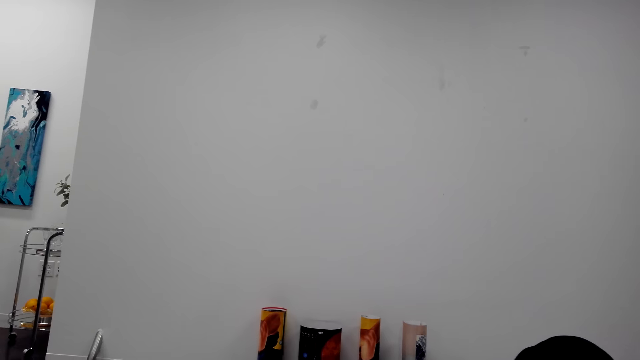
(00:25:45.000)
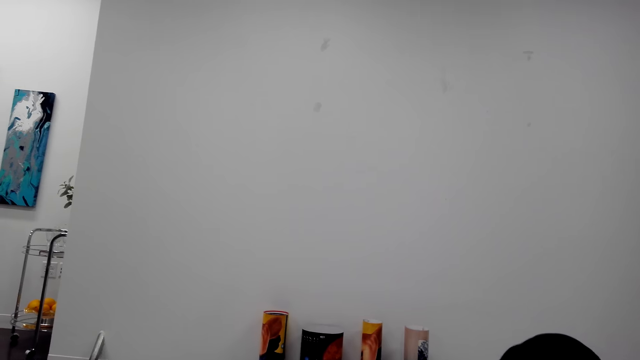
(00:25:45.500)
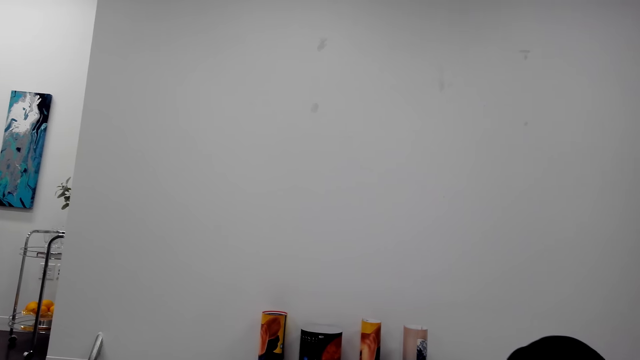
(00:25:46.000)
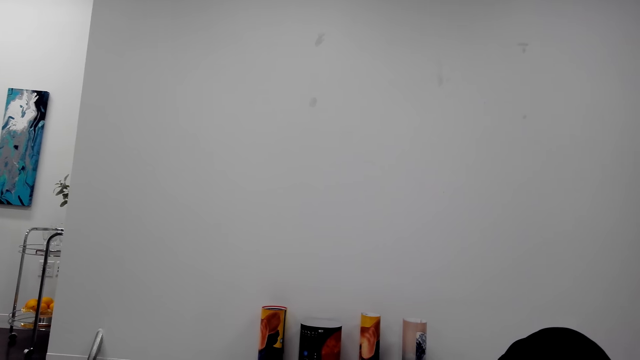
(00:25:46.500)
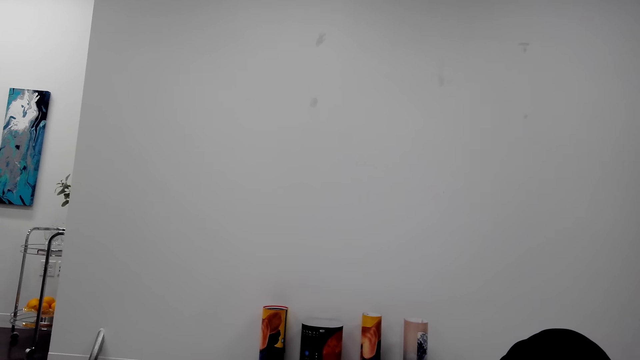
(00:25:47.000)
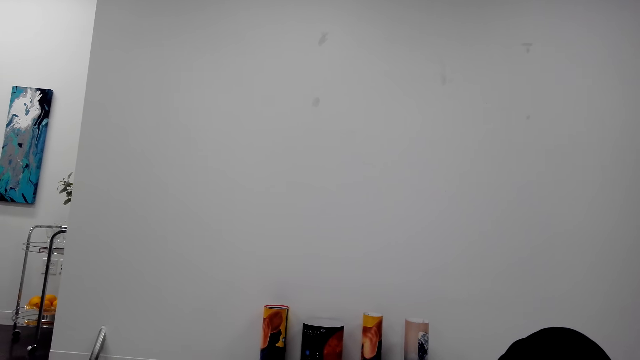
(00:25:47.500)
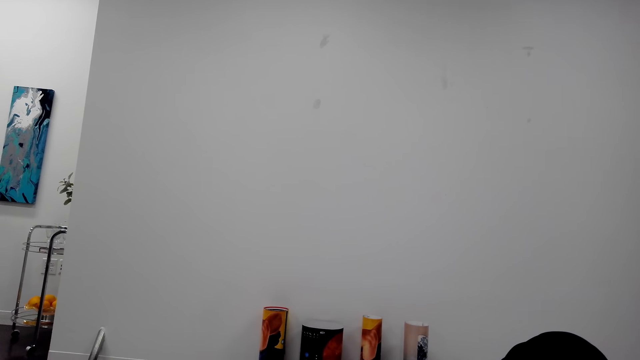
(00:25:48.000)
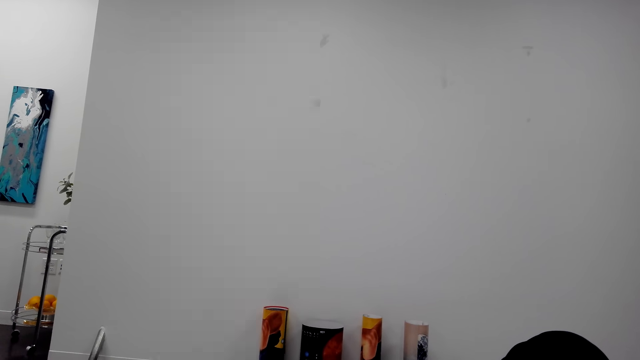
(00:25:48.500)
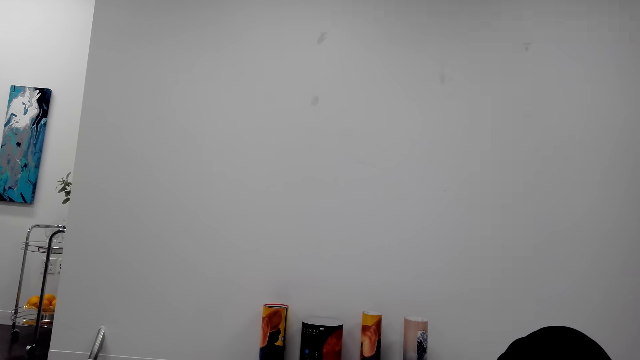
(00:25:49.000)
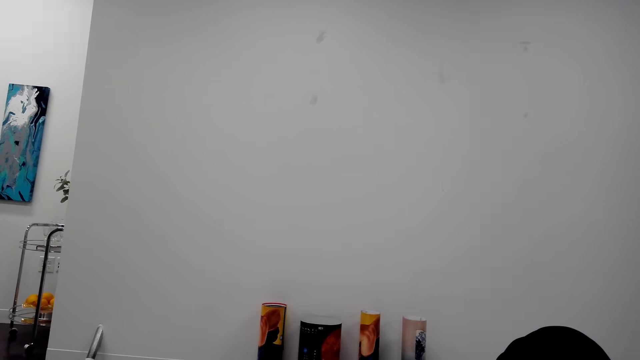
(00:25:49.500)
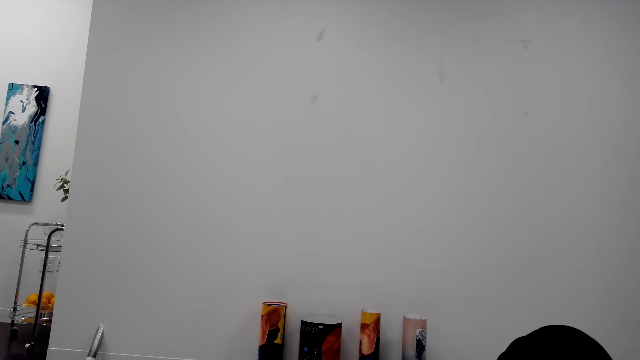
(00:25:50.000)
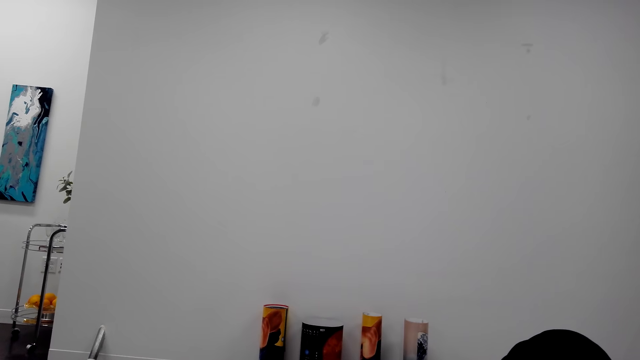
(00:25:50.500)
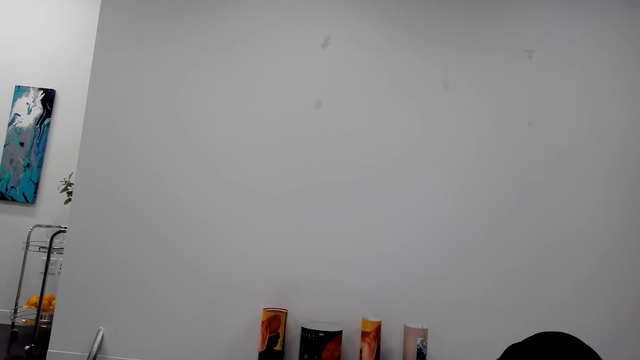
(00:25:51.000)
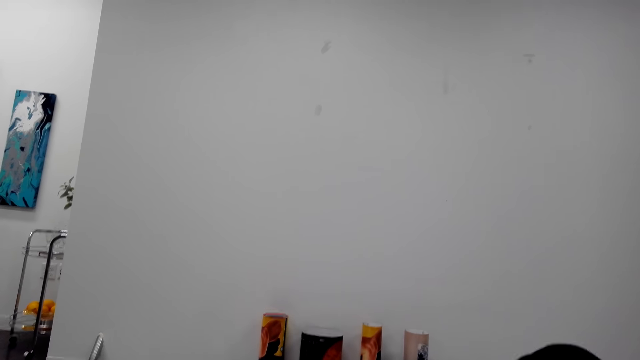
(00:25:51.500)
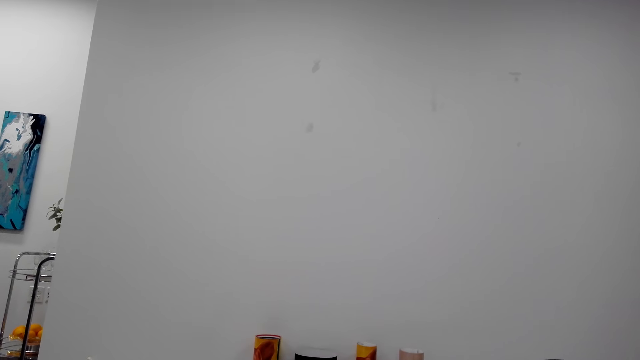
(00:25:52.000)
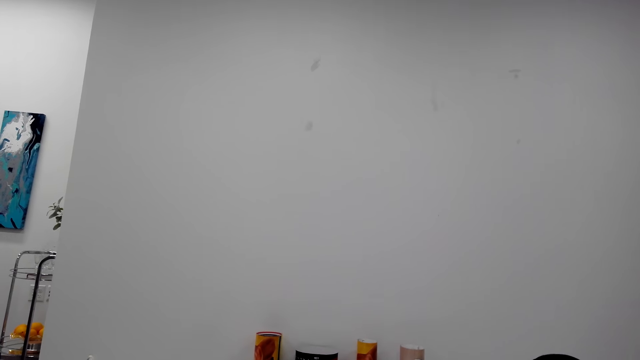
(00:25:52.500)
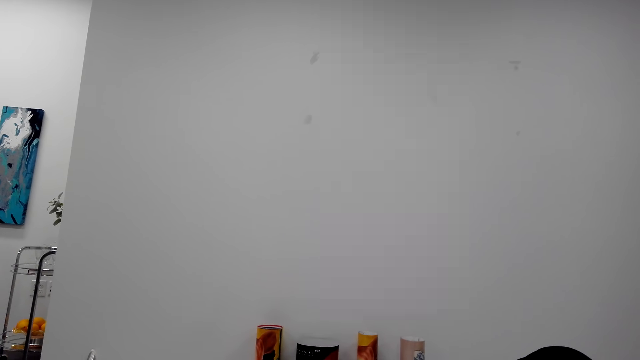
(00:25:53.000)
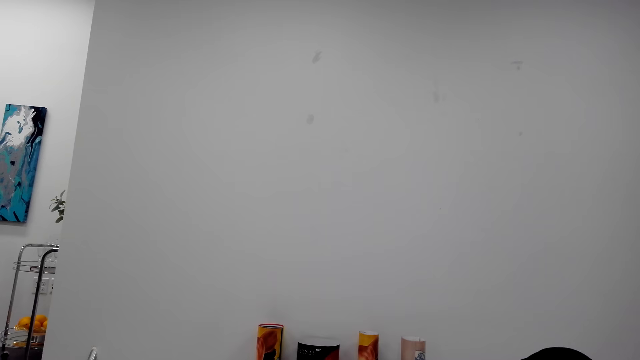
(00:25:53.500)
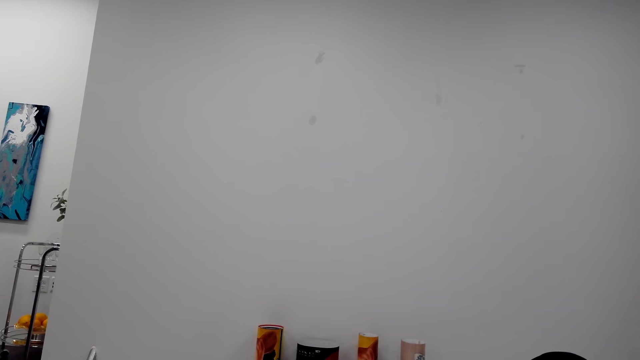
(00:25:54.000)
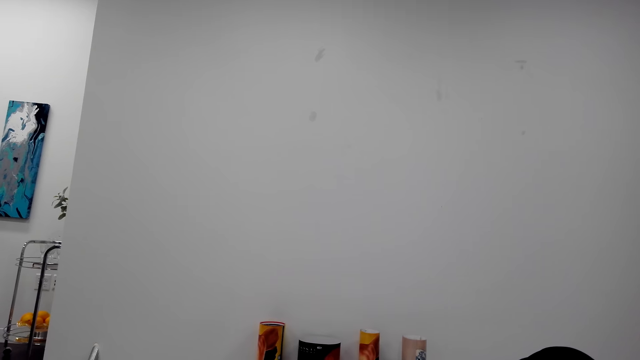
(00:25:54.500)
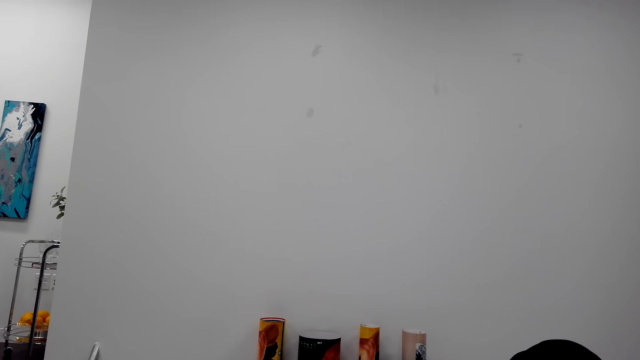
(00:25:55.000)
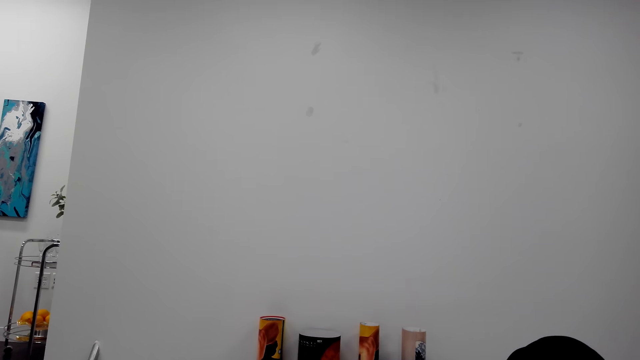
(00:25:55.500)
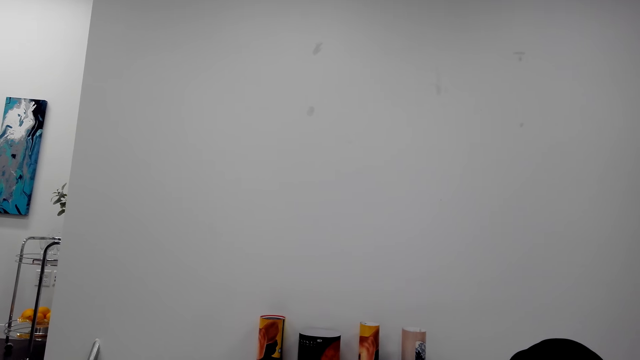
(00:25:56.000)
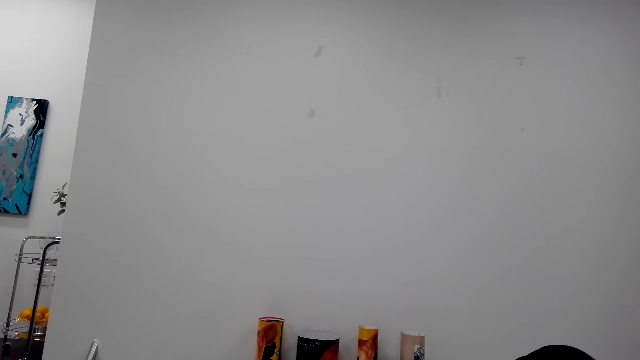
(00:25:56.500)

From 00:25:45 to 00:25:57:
The camera wearer speaks with the phone. They shake their leg. They look around. They speak with the phone again.

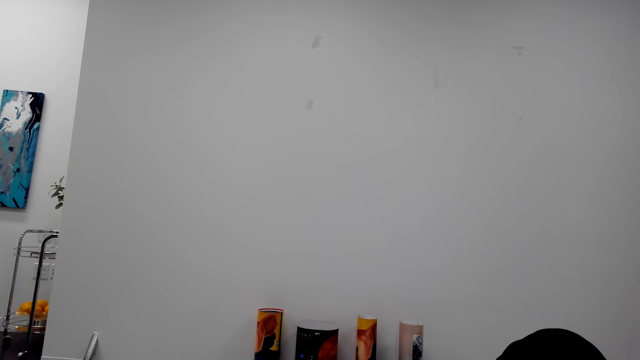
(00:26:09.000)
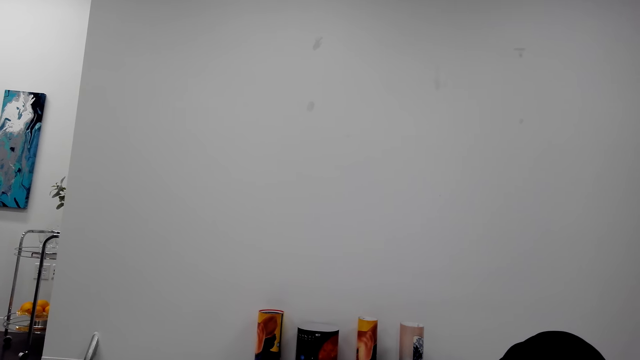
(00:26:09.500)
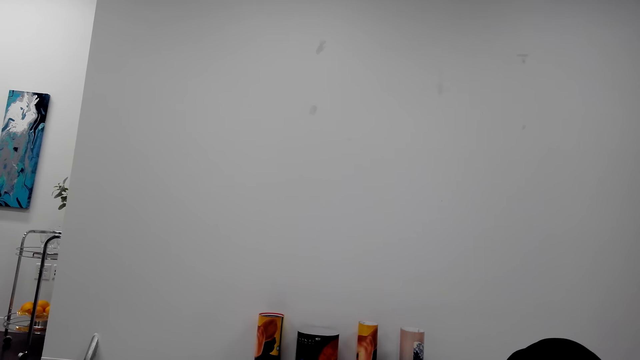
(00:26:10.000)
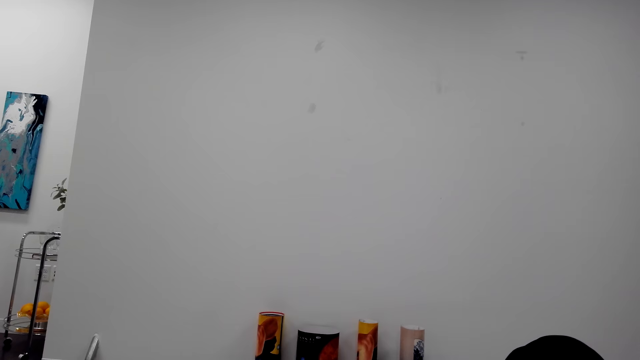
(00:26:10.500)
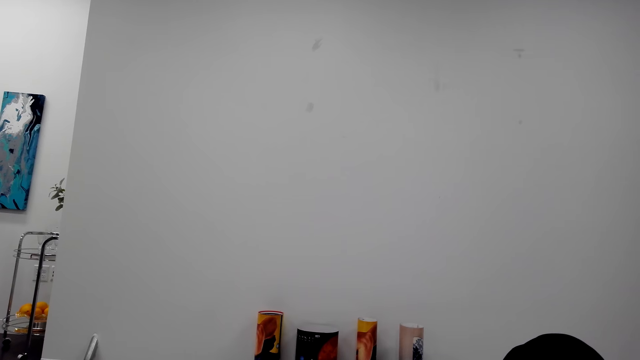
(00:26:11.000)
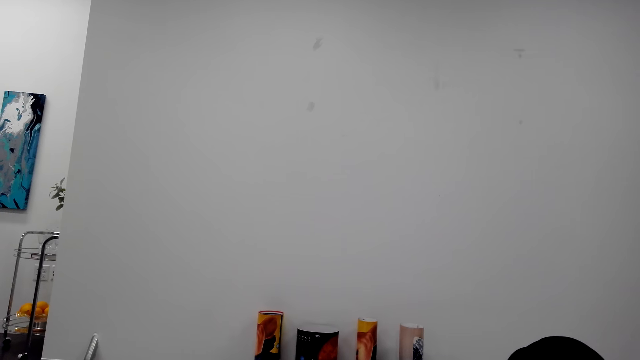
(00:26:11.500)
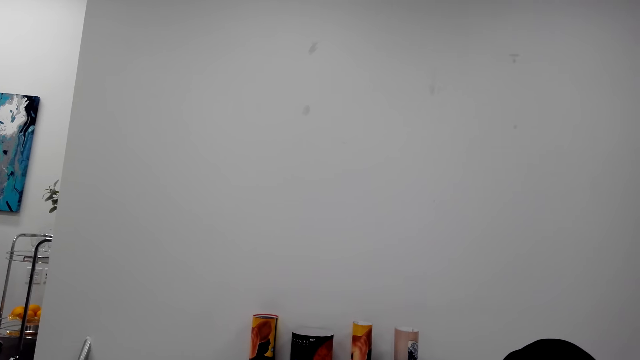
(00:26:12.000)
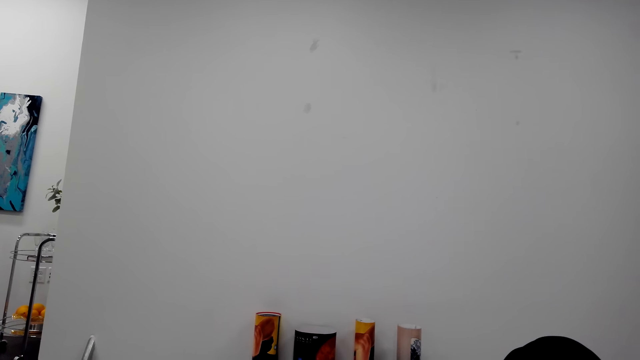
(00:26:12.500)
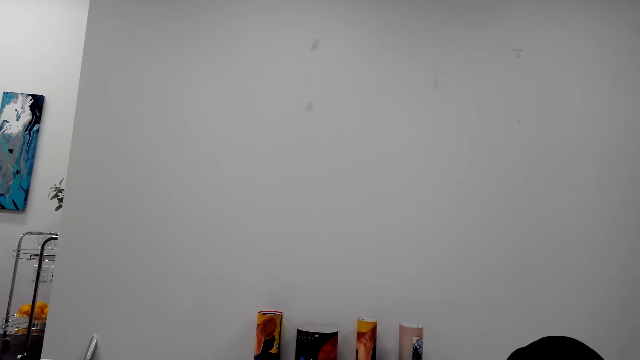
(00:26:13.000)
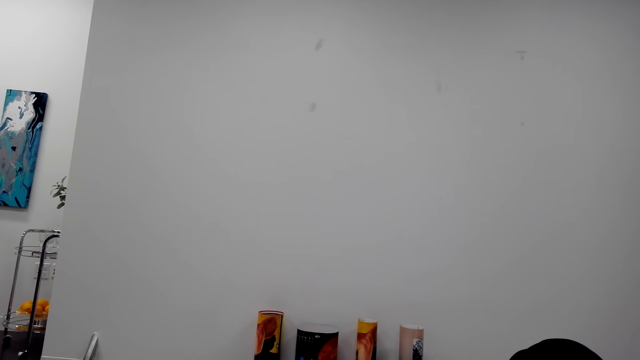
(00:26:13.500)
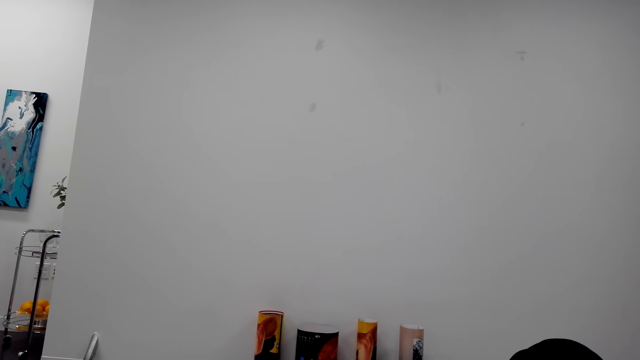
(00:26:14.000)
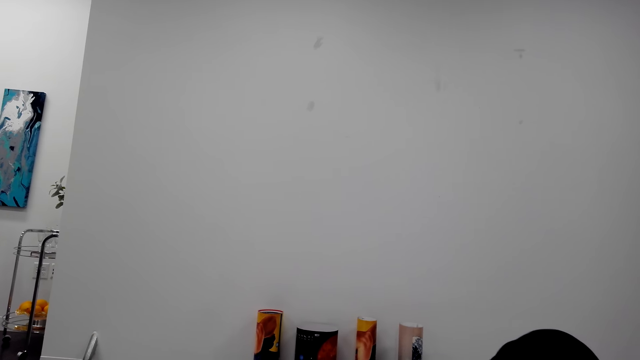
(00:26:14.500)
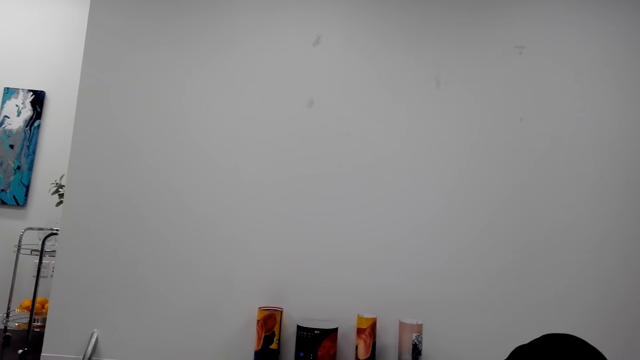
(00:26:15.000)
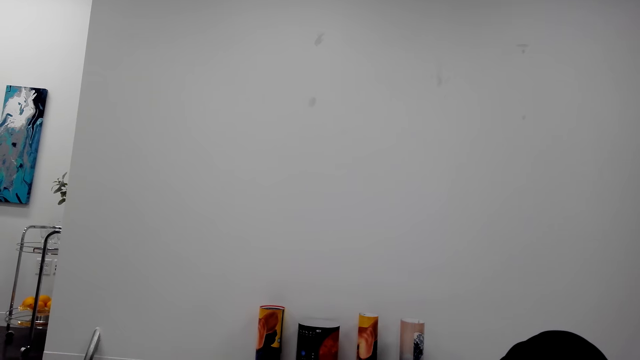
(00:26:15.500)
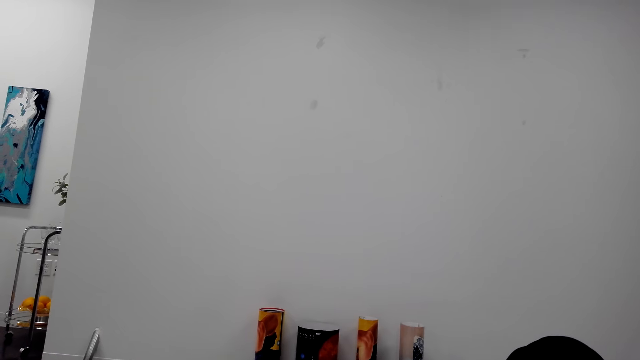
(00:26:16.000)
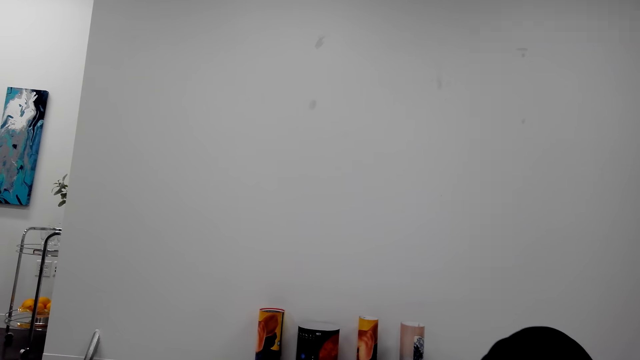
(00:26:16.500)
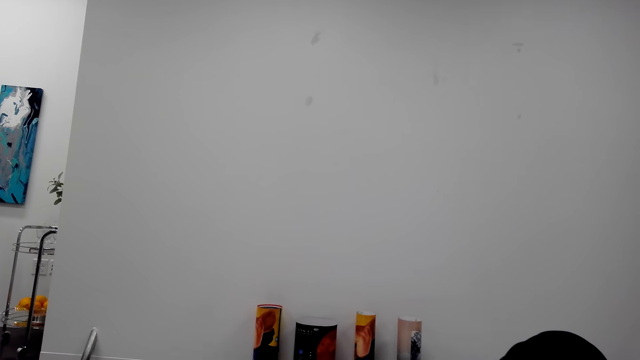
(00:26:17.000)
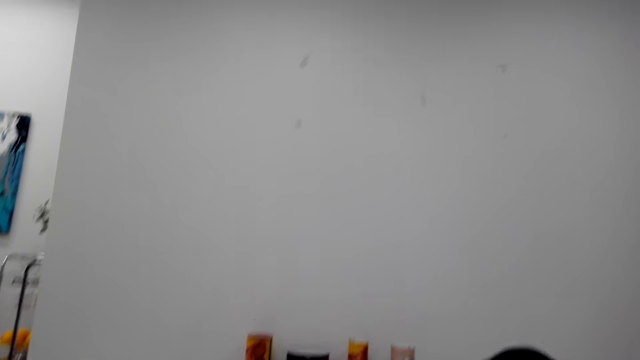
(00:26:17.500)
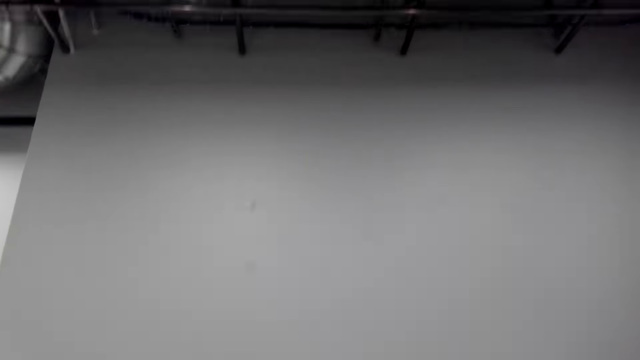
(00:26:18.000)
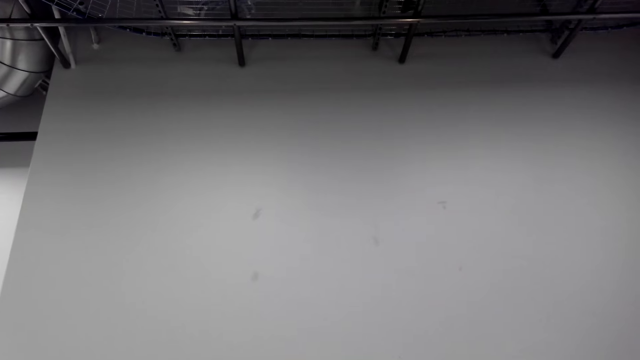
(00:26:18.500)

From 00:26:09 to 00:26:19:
The camera wearer speaks with a phone. They look around. They look around again.
